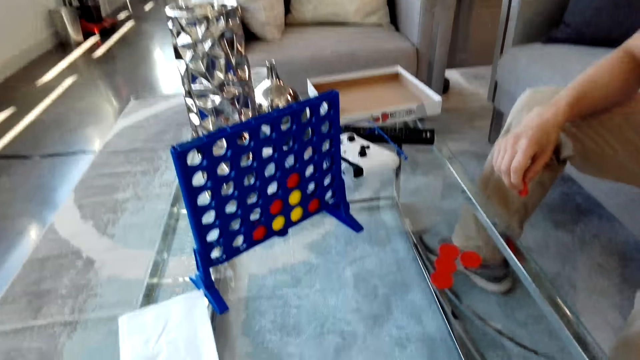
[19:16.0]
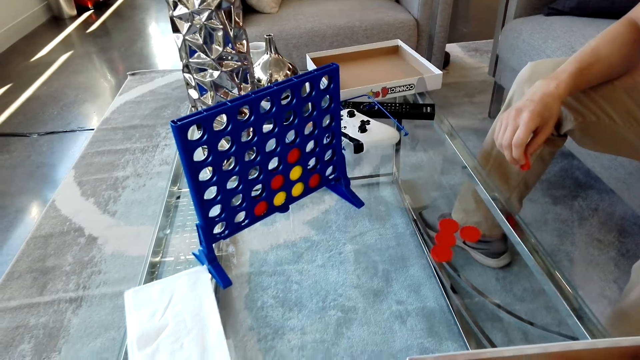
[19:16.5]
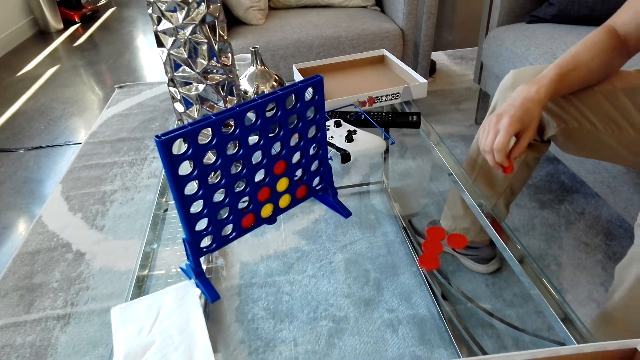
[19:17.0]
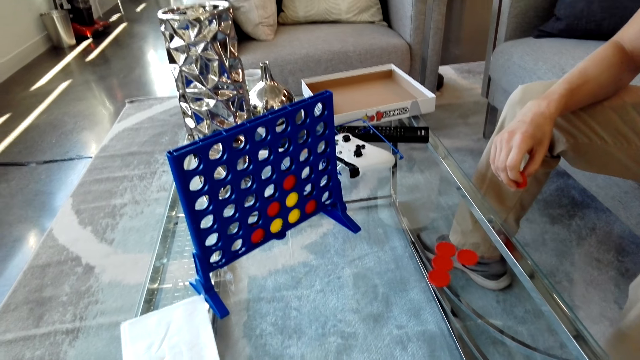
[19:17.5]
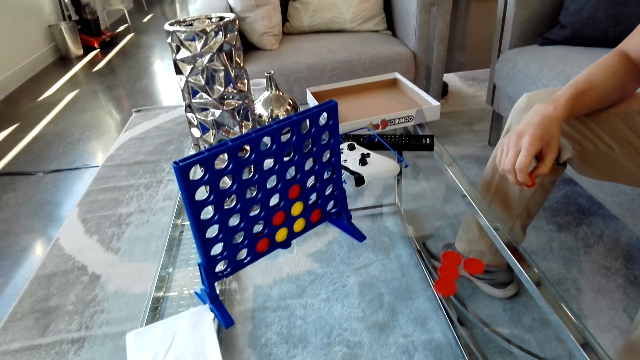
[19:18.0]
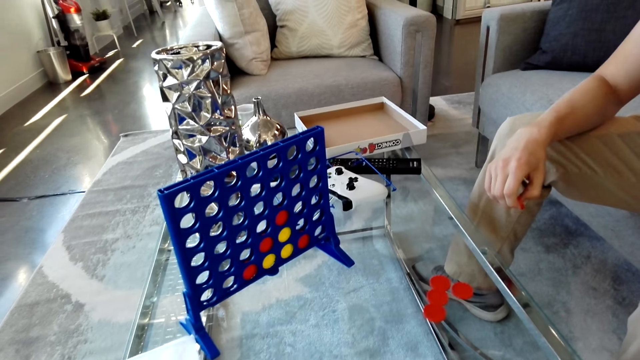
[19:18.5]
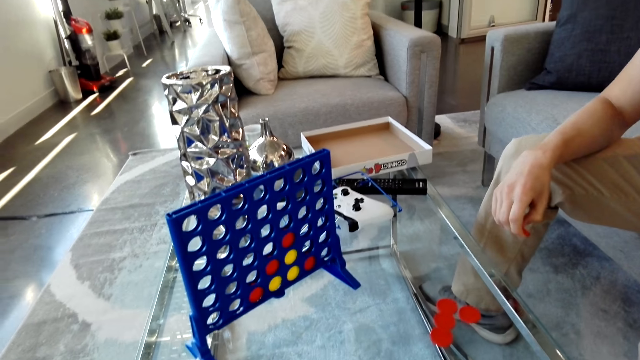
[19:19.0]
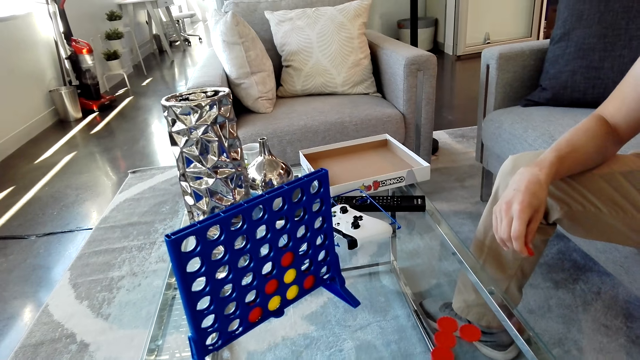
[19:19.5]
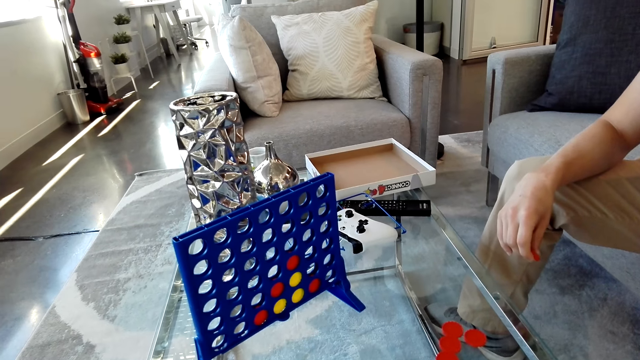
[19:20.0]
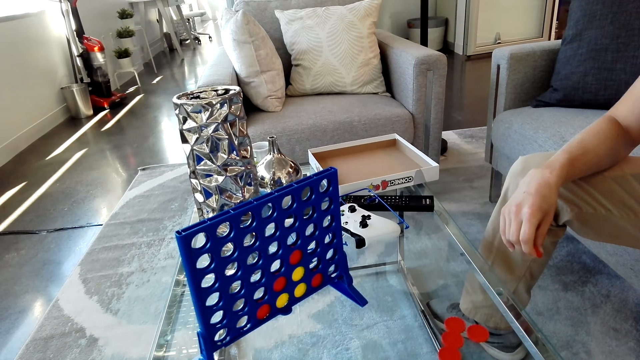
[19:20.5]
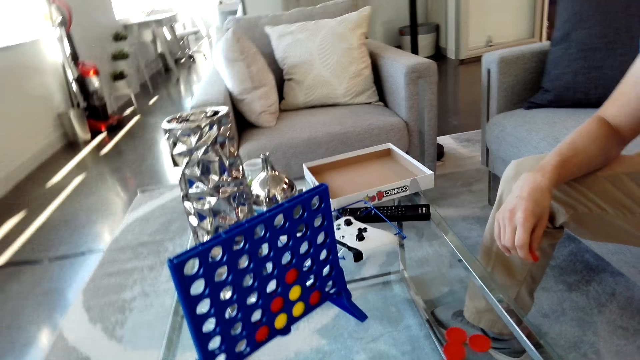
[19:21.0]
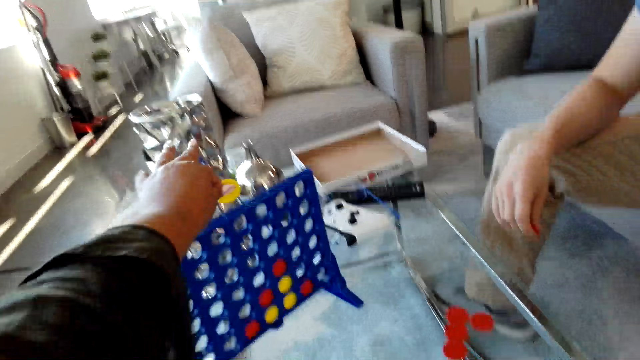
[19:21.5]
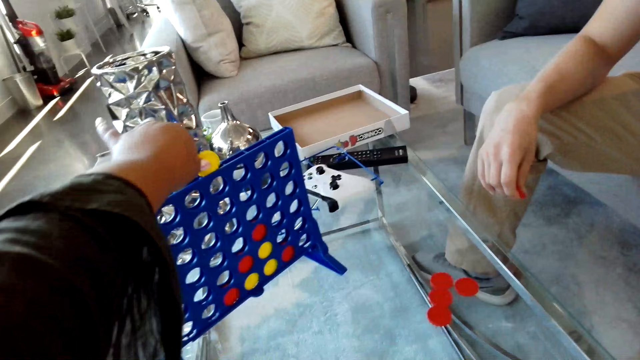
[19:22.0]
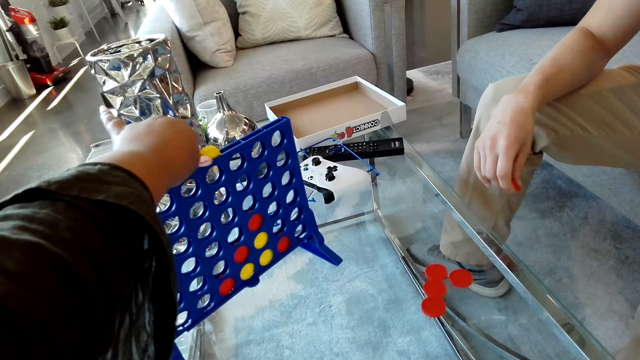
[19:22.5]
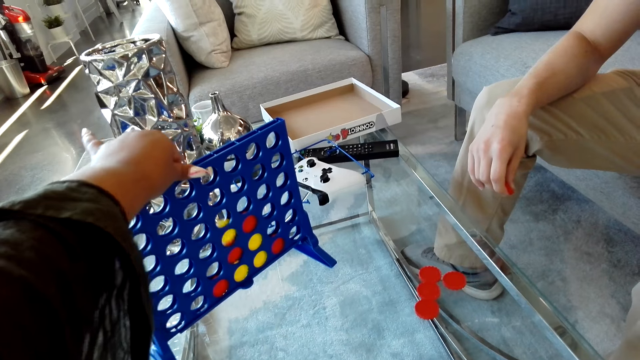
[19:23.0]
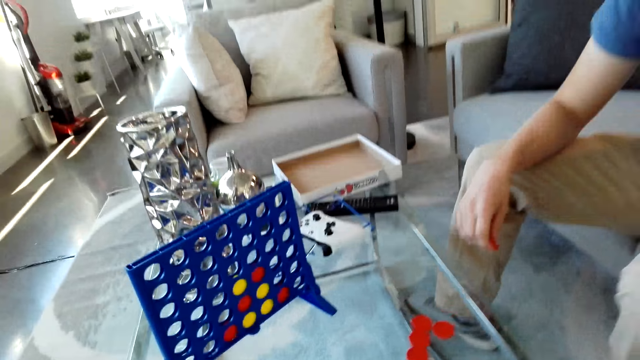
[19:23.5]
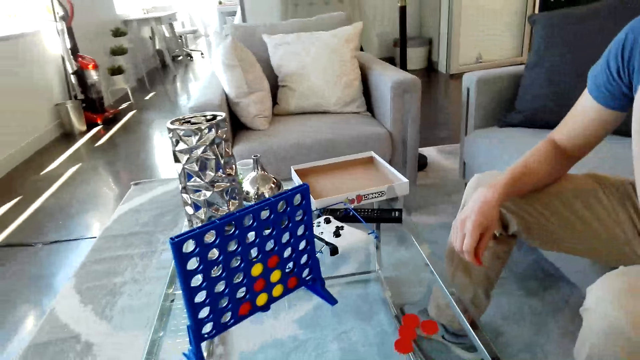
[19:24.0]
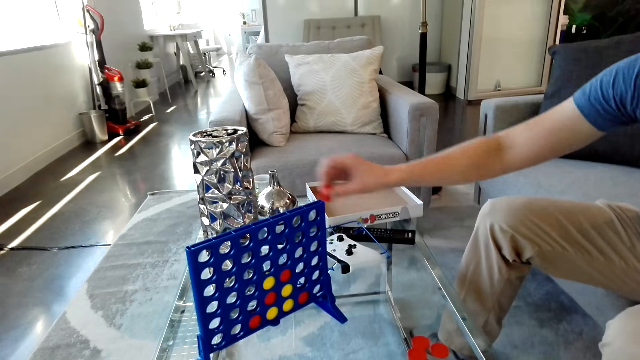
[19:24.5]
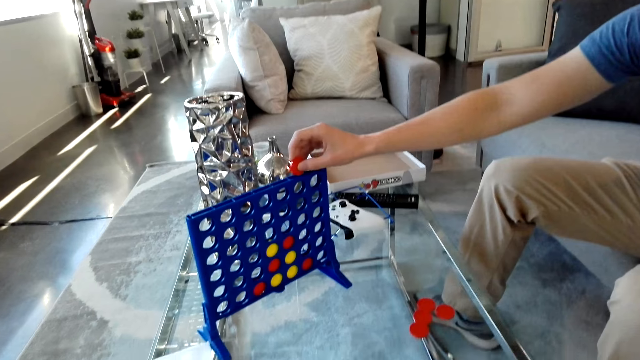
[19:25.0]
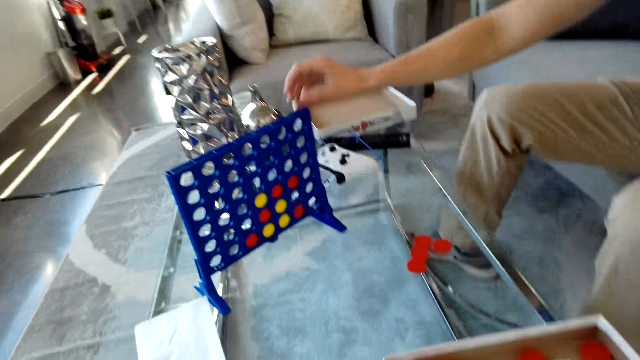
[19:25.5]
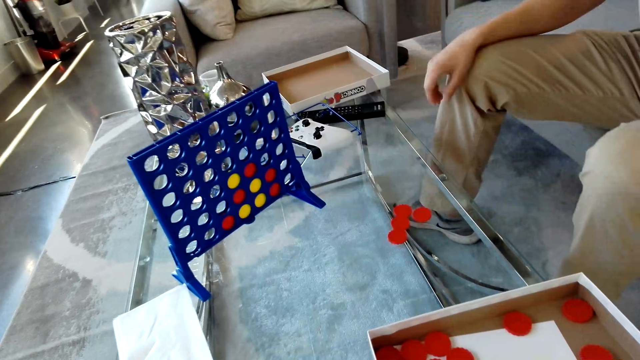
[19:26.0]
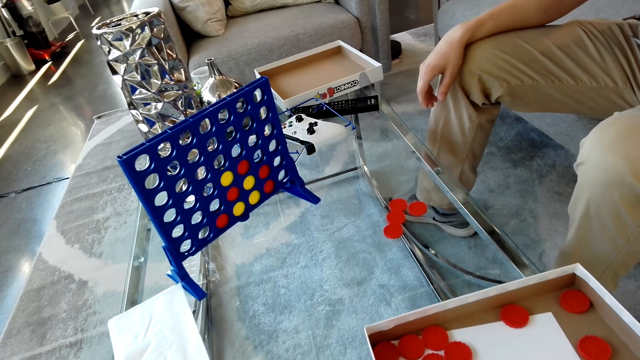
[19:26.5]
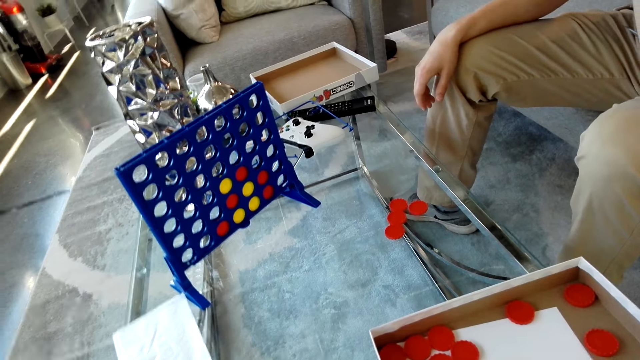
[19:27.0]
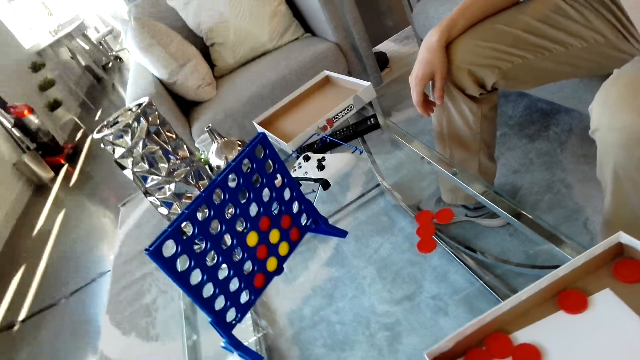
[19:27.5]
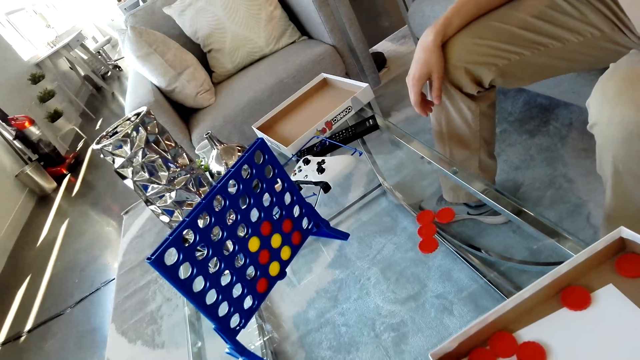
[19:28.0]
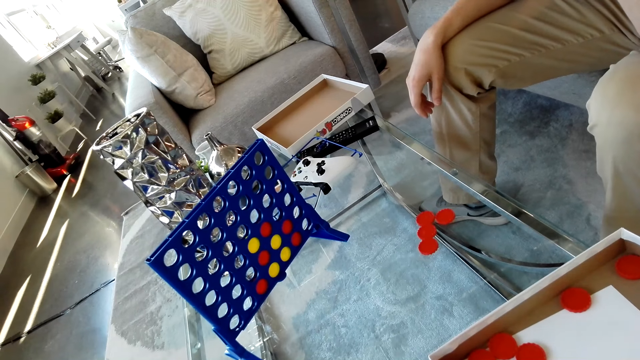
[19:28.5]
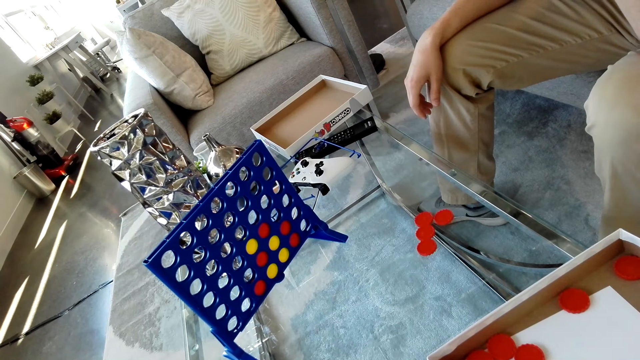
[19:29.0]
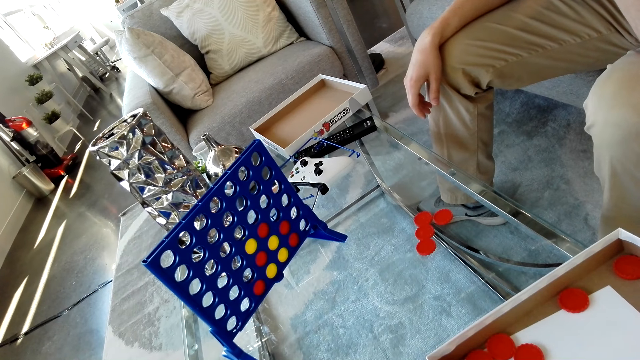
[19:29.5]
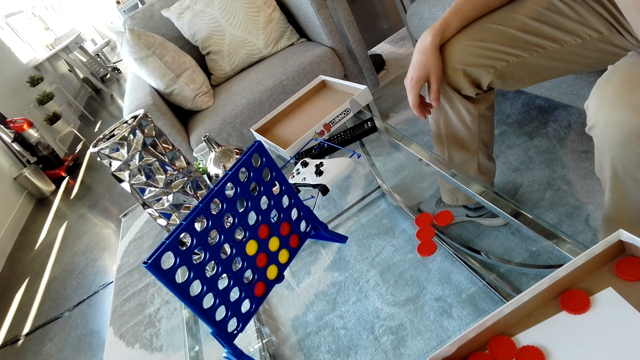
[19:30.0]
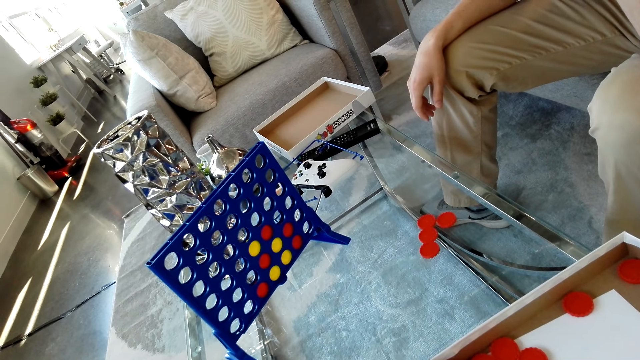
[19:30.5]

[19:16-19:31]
The camera wearer drops the yellow disc in a grid. A man drops the red disc in the grid. The camera wearer looks at the grid on a table.

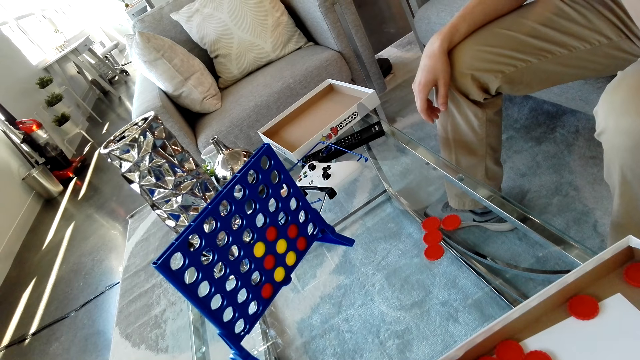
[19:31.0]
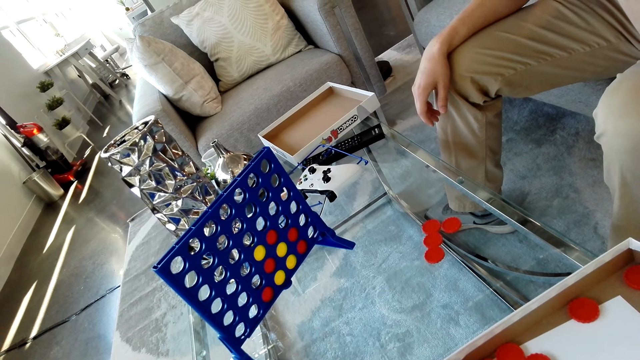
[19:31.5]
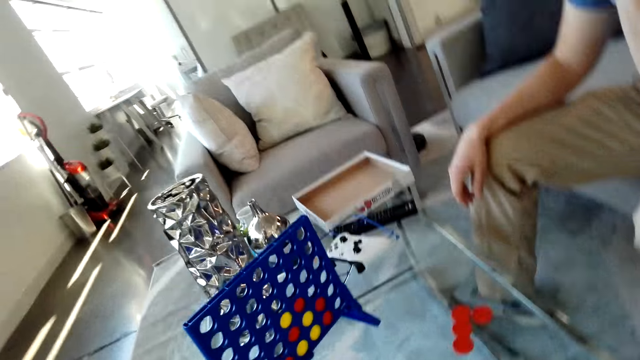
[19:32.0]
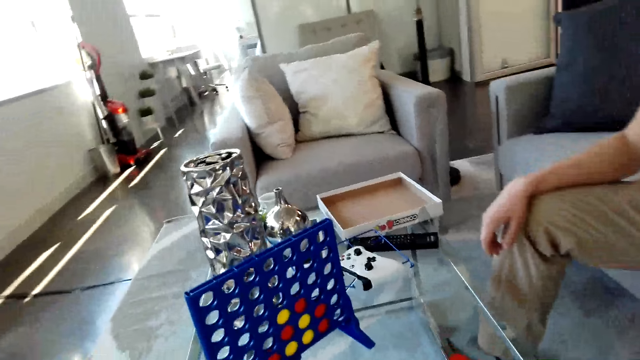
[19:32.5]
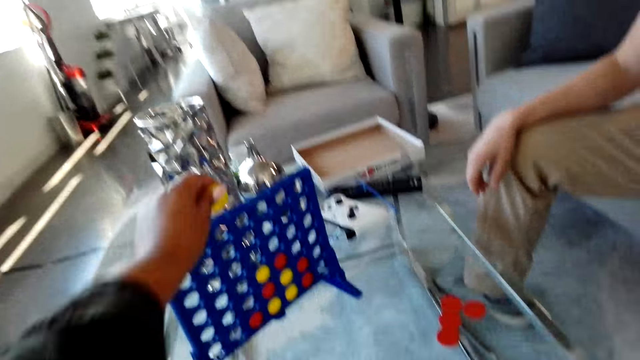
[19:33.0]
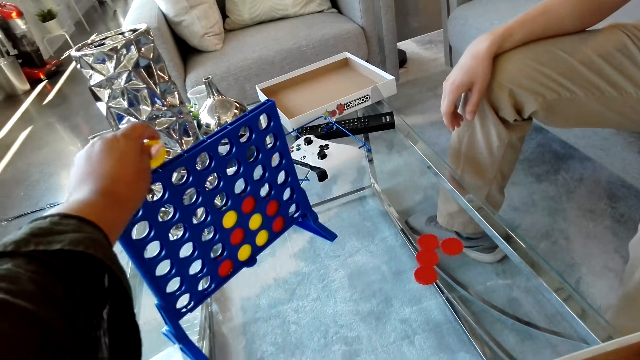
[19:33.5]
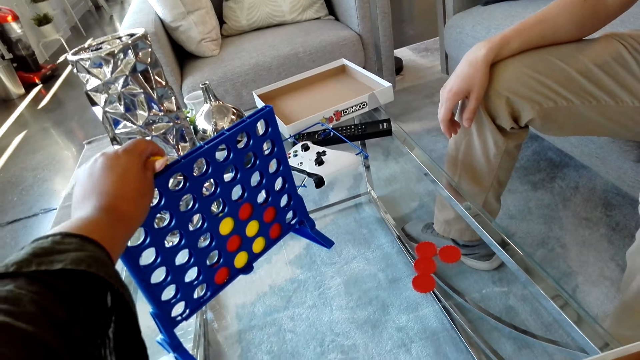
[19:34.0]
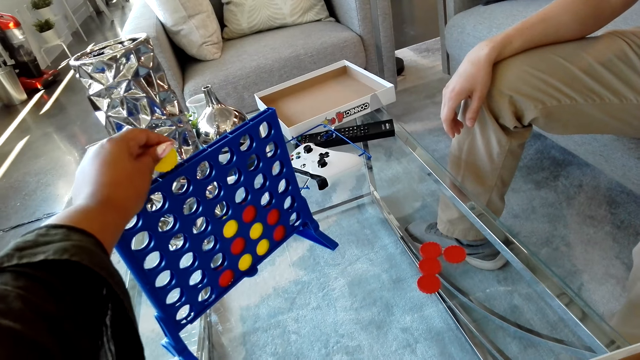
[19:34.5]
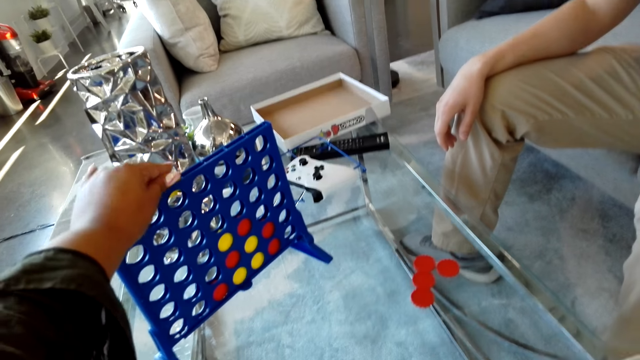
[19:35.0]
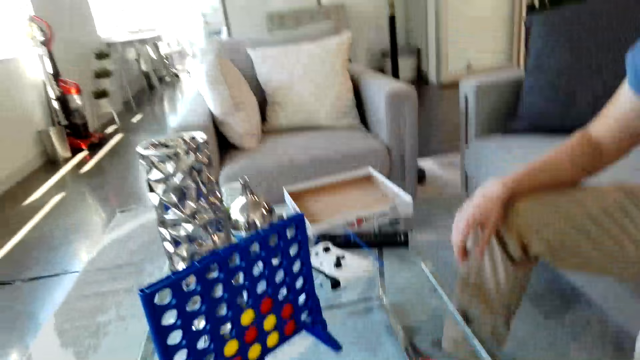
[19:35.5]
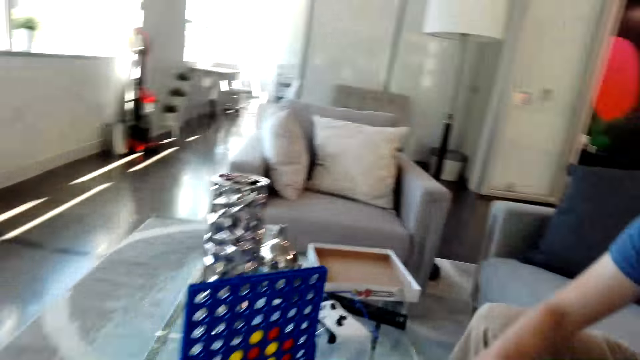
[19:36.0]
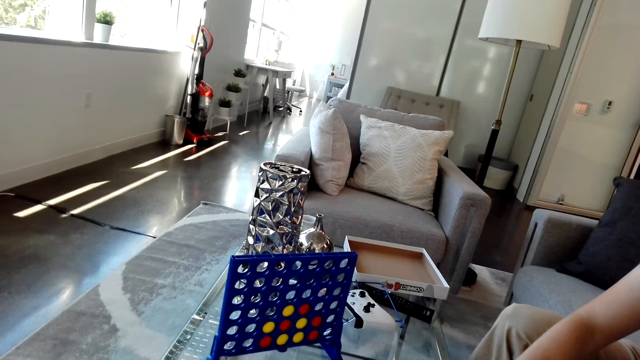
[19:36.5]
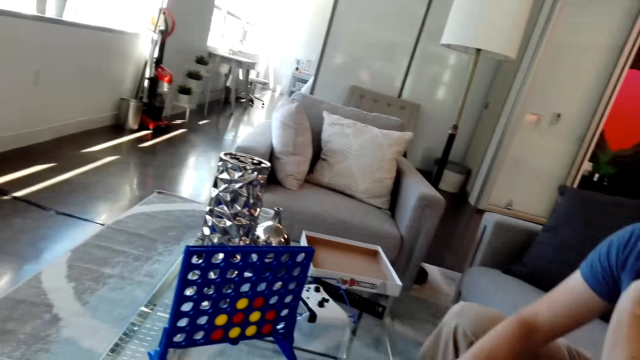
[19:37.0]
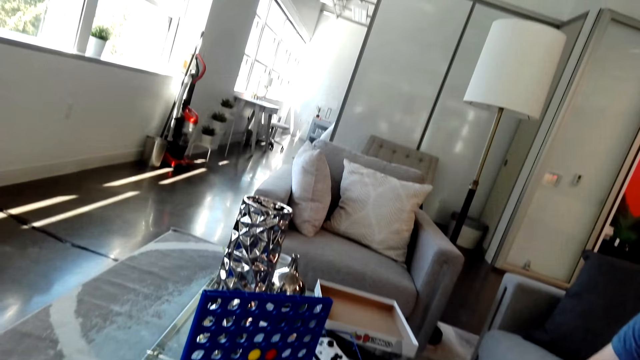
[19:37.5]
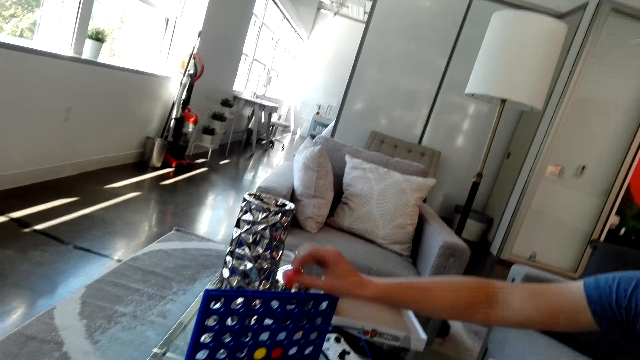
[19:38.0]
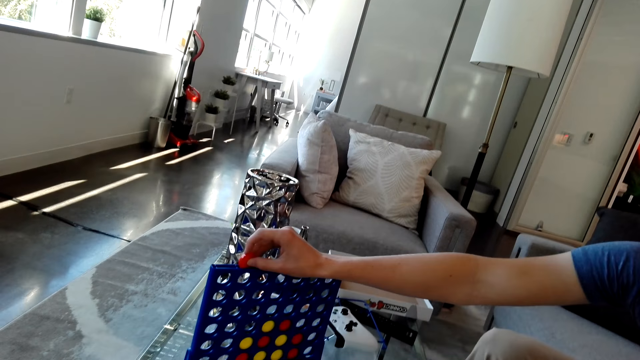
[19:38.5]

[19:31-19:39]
The camera wearer drops a yellow disc in the grid. They look at the grid on a table. A man drops the bottle top in the rack.
